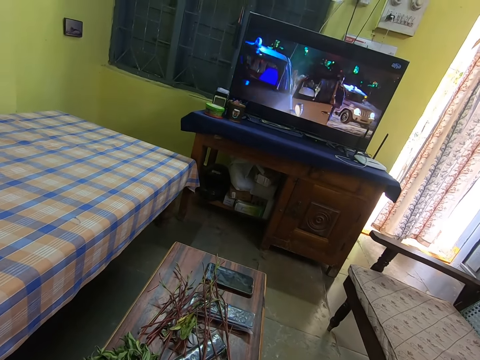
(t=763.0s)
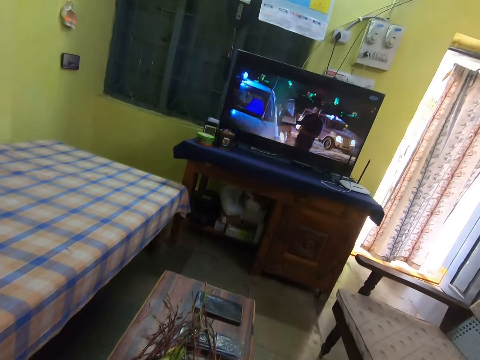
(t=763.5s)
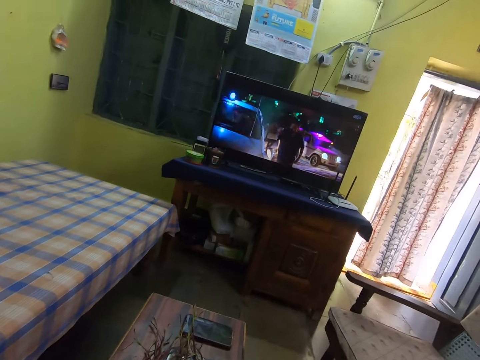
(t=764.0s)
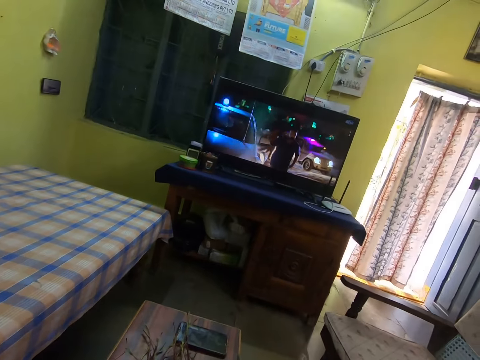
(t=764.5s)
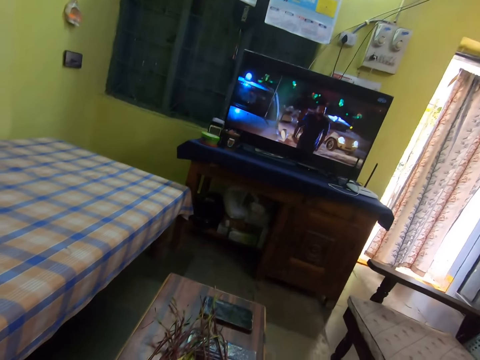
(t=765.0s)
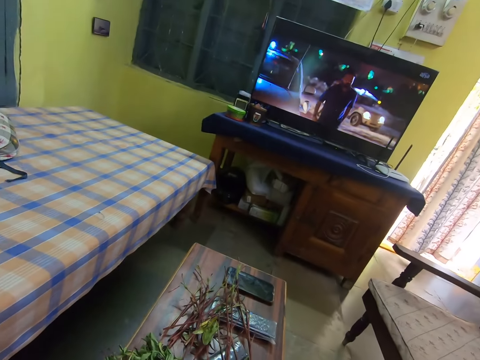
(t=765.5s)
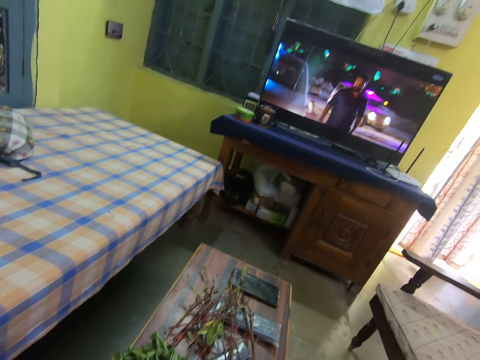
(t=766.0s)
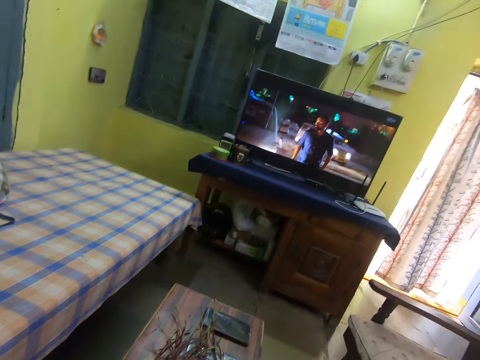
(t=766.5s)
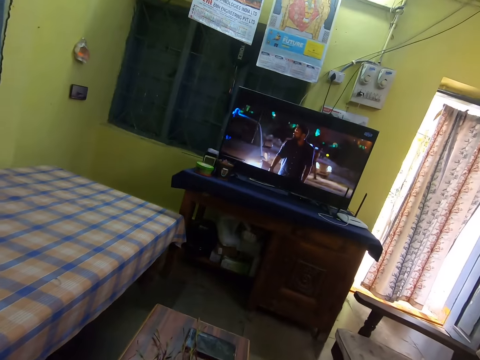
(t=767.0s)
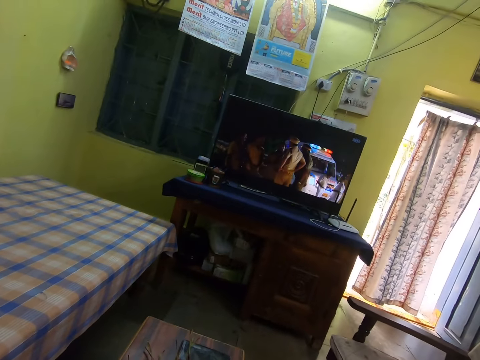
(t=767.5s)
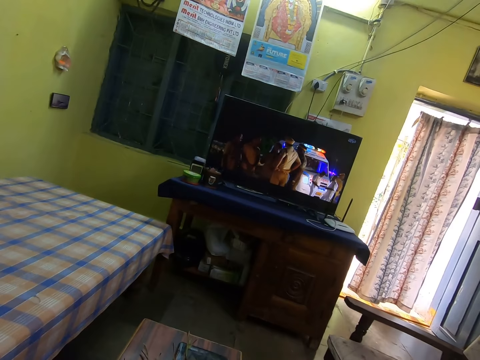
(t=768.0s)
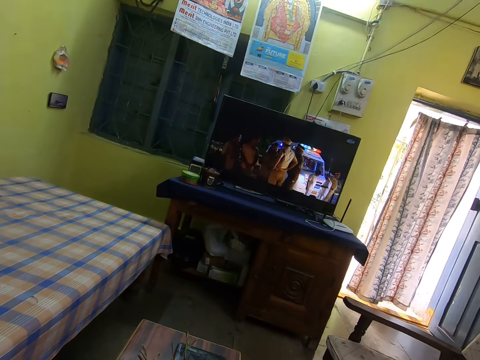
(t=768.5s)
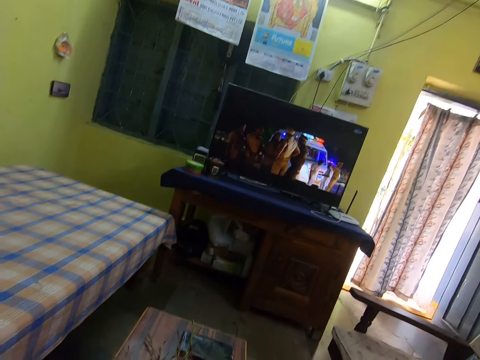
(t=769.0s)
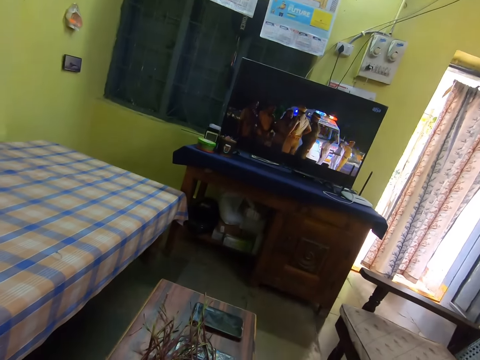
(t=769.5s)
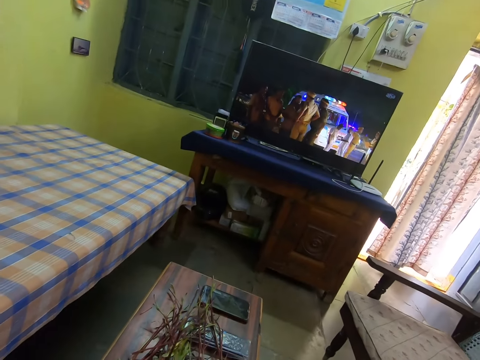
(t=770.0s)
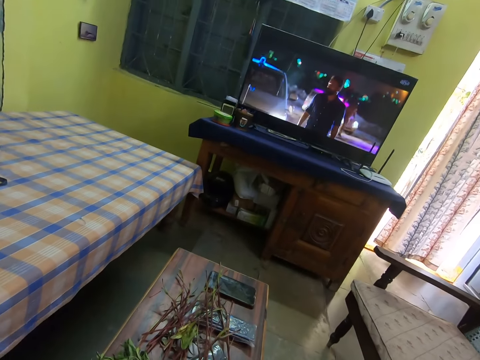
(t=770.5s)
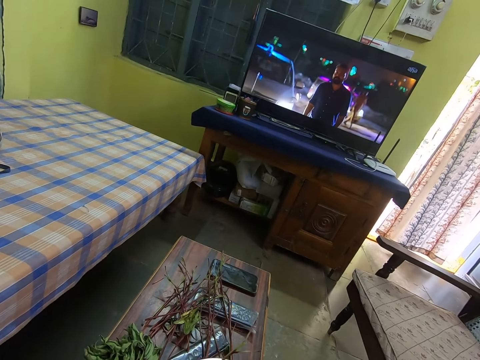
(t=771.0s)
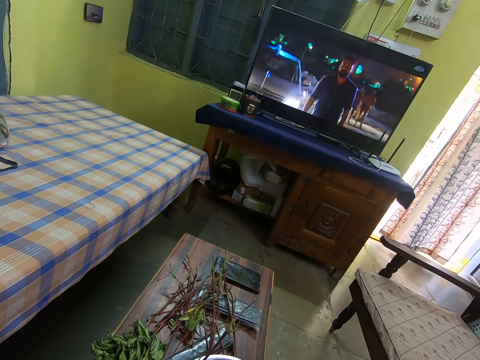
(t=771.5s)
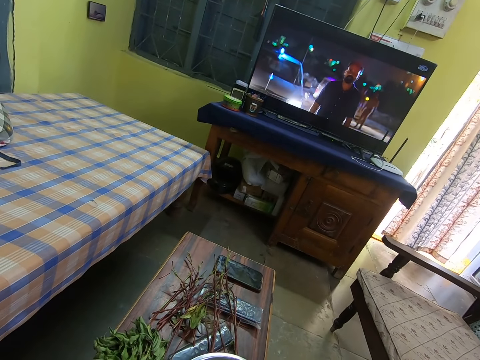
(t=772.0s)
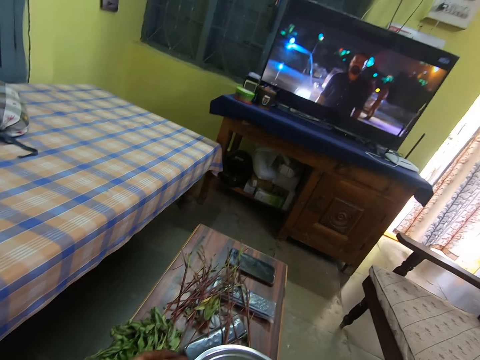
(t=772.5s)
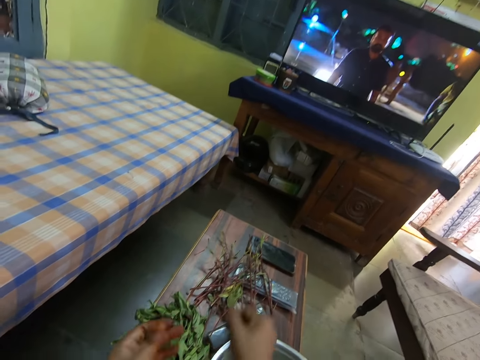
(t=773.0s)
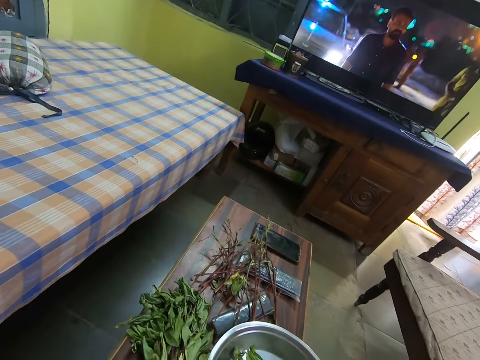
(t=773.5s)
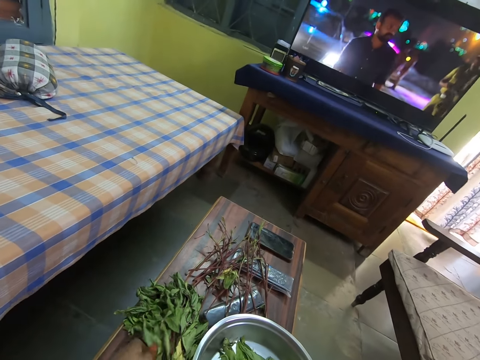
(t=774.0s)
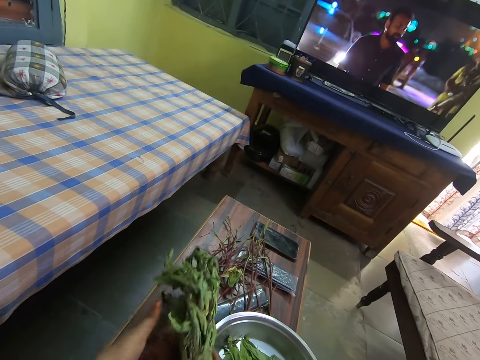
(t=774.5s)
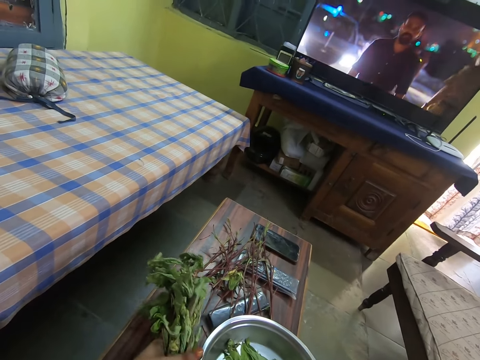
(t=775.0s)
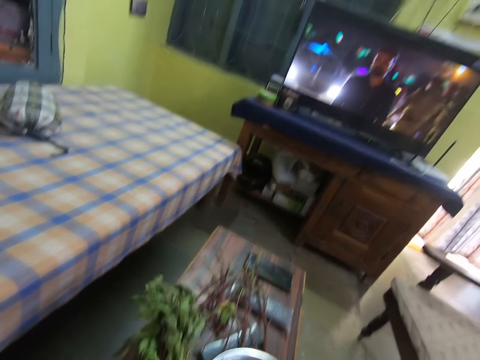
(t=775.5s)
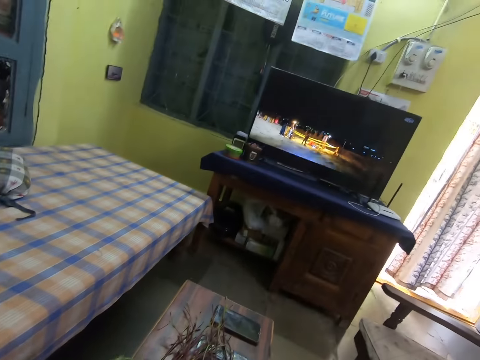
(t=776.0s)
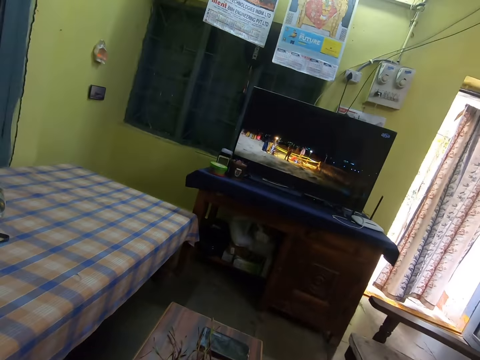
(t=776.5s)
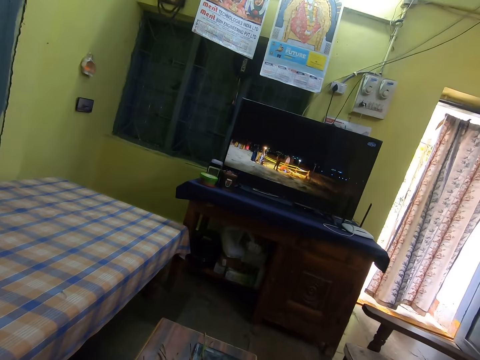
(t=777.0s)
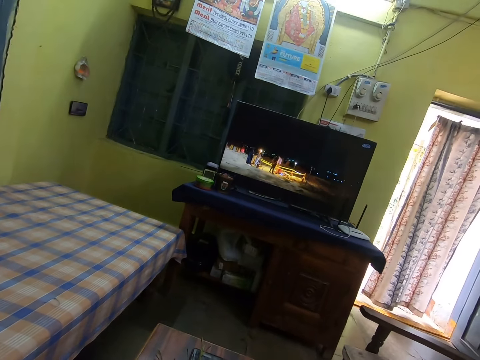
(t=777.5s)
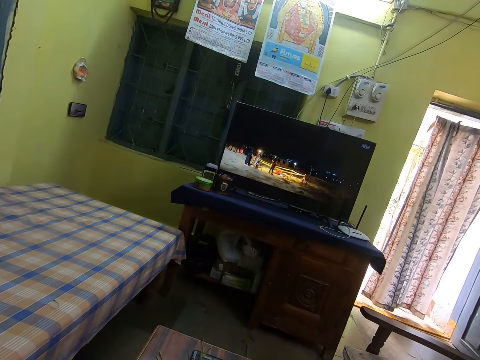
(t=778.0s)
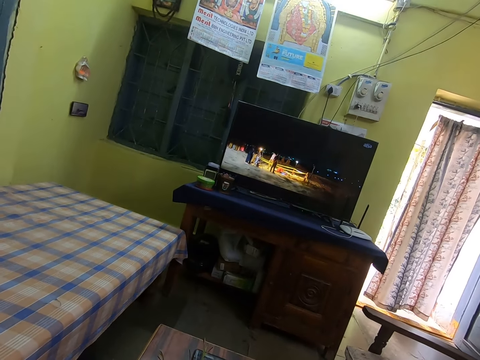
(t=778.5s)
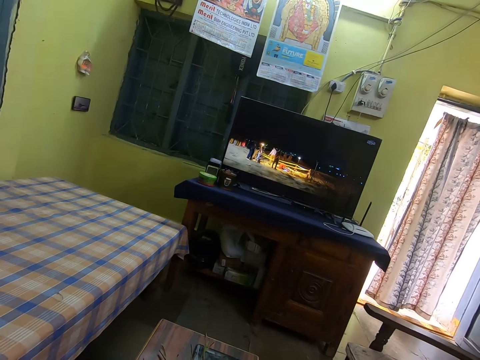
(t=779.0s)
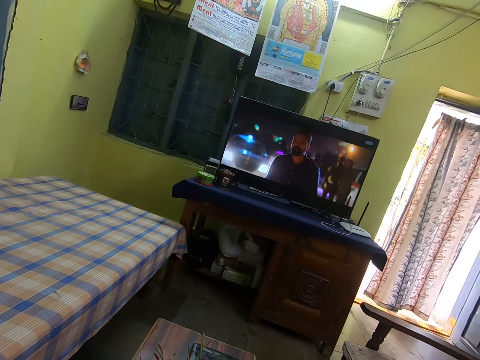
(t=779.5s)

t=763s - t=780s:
The camera wearer picks the vegetable. They watch TV in the room. They pluck the vegetable. They place the beet green stem or vegetable stalk on the table. They pick the beet green leaves or vegetable. They watch TV in the room.

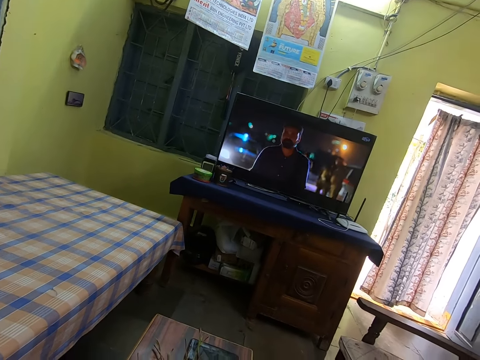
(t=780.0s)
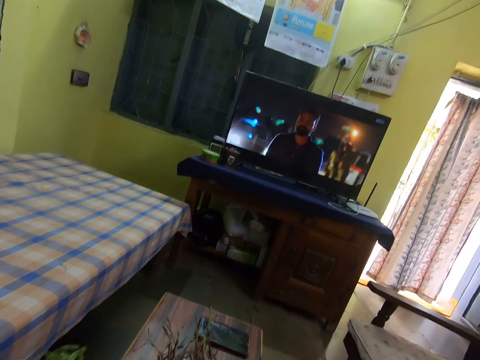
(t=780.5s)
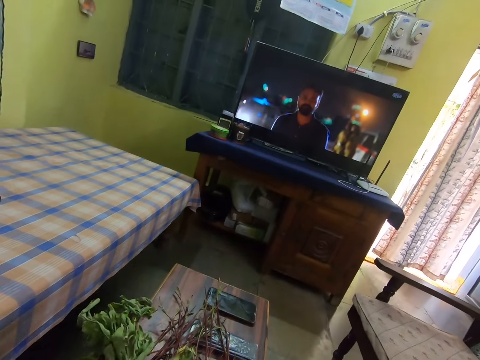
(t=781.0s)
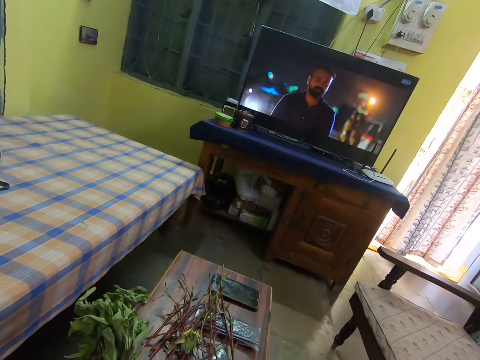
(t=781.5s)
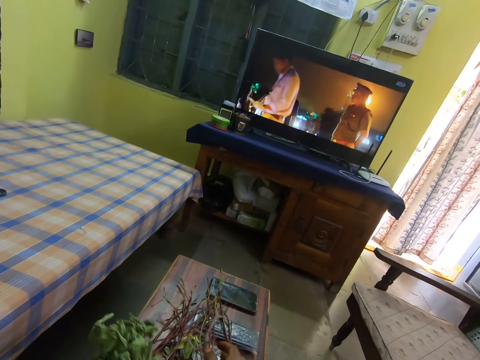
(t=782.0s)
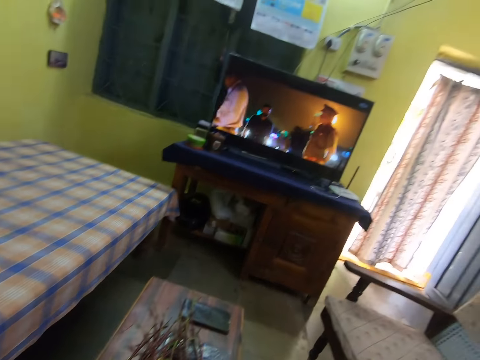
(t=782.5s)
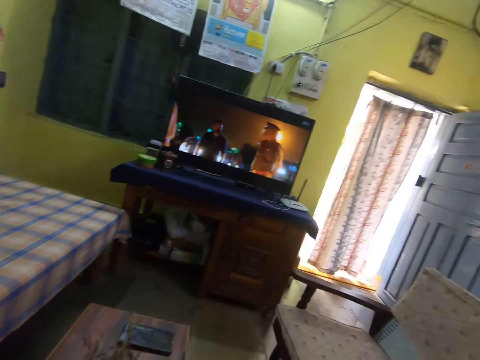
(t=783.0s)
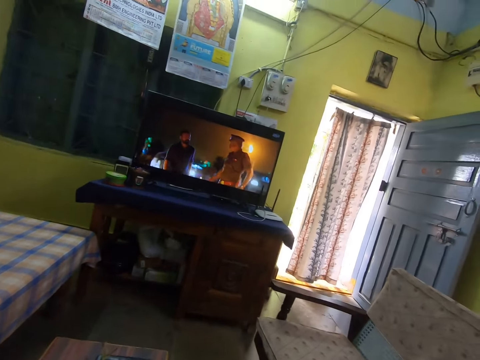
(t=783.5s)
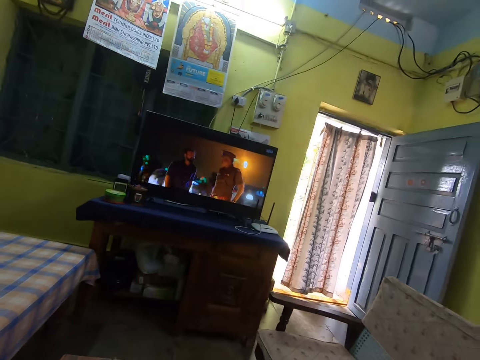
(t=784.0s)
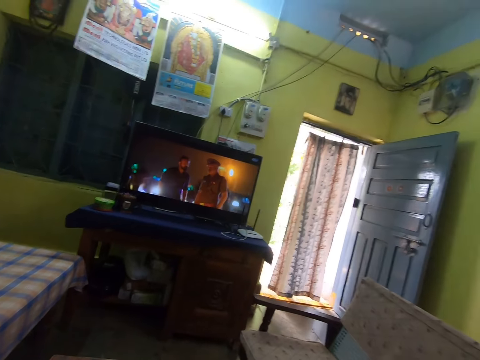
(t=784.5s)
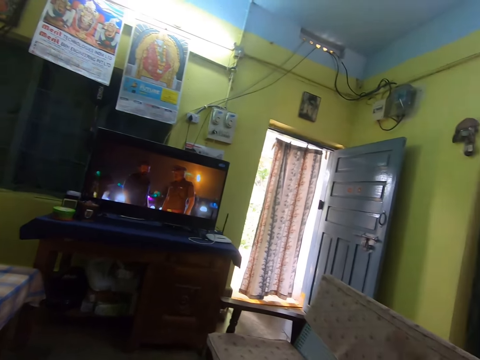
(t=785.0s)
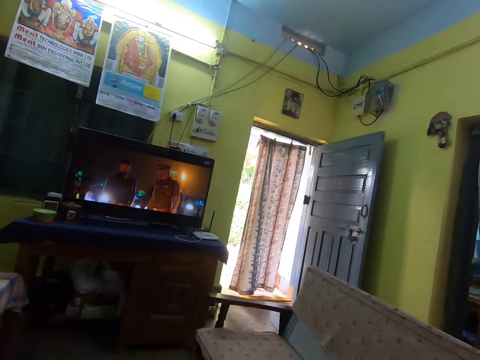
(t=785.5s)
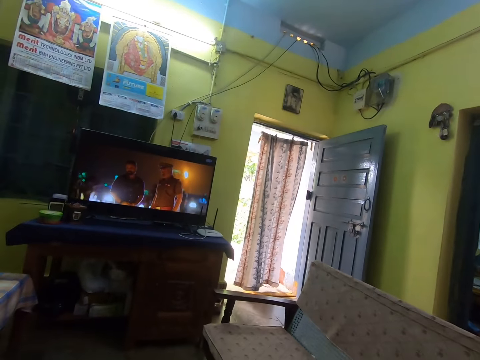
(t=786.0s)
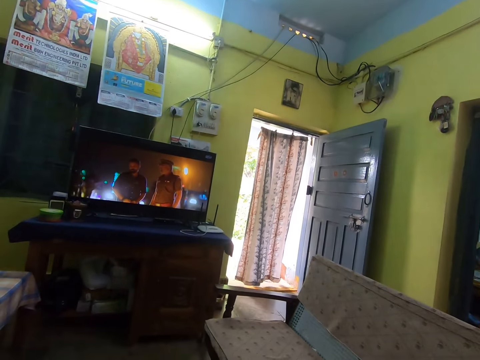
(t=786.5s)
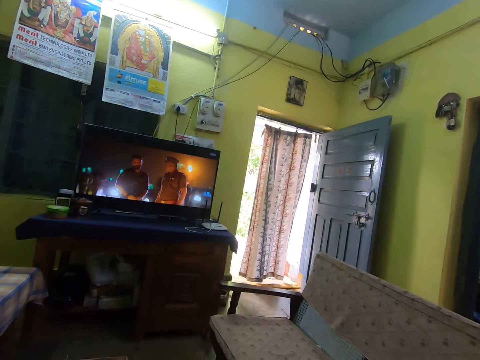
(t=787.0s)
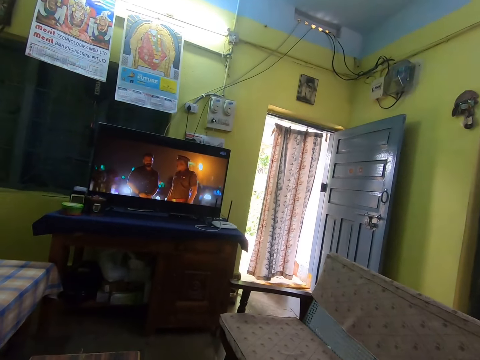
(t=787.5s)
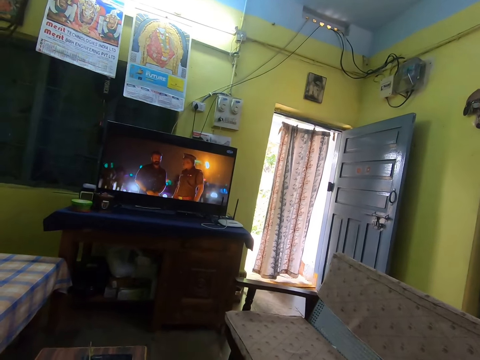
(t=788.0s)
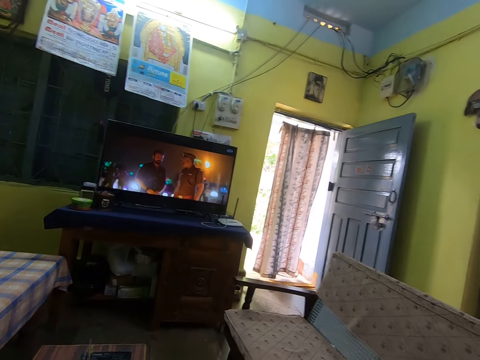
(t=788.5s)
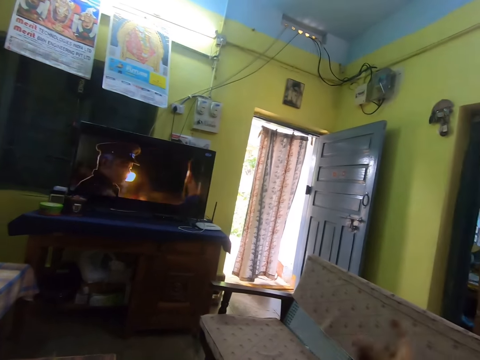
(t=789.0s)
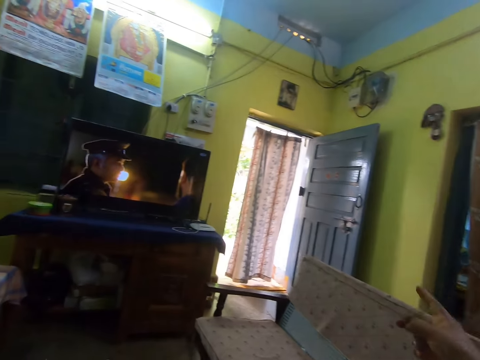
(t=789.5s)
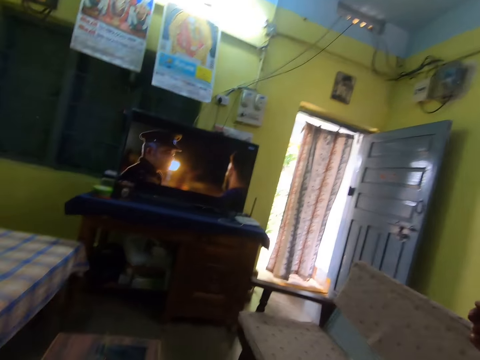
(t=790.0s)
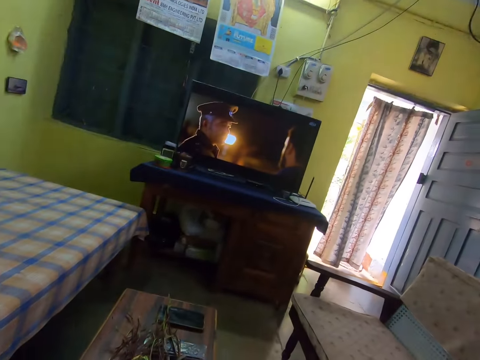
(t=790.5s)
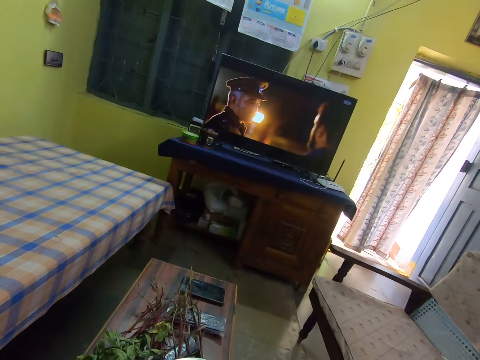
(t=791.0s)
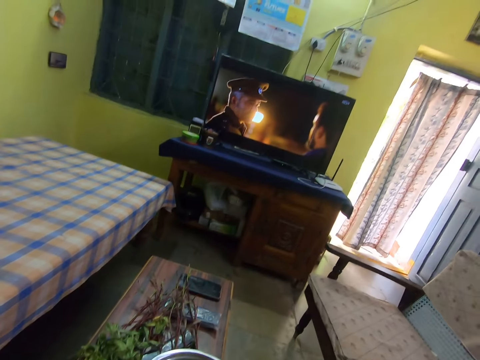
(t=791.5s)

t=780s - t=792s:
The camera wearer plucks the vegetable. They place the beet green stem on the table. They watch TV in the room. They talk in the room.
